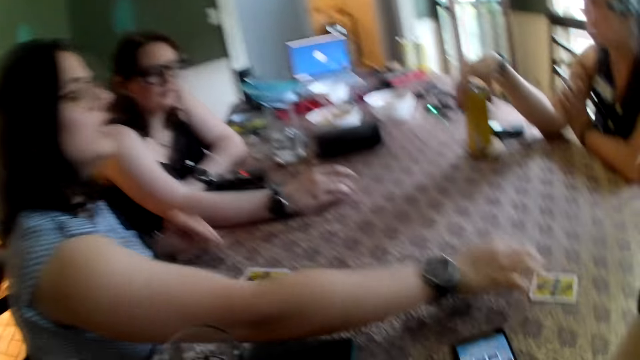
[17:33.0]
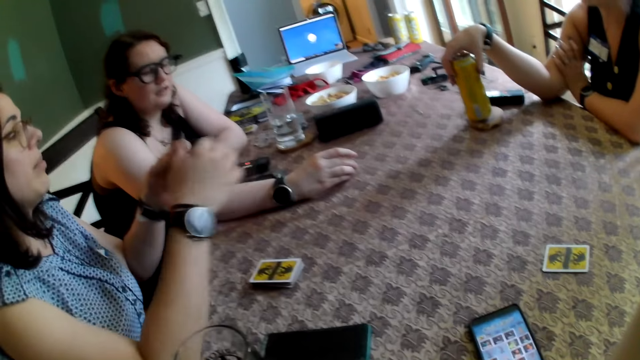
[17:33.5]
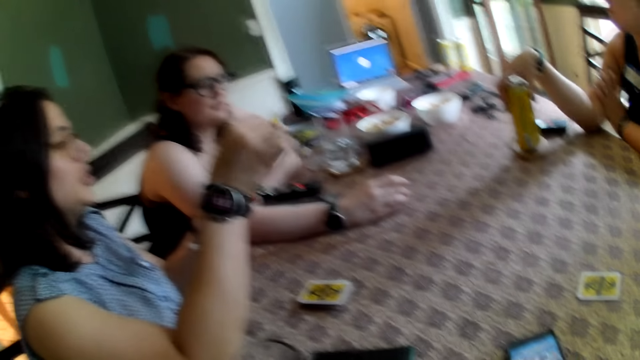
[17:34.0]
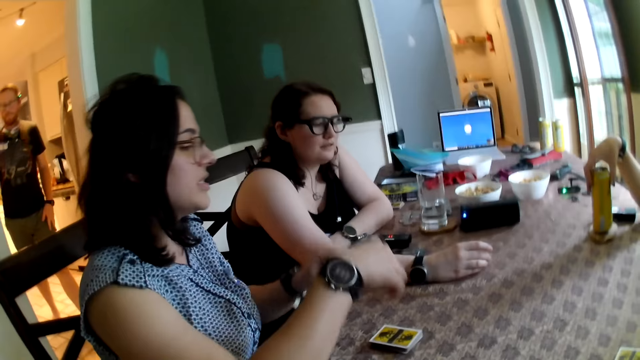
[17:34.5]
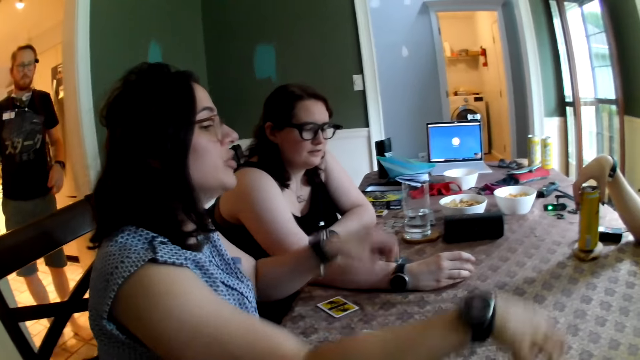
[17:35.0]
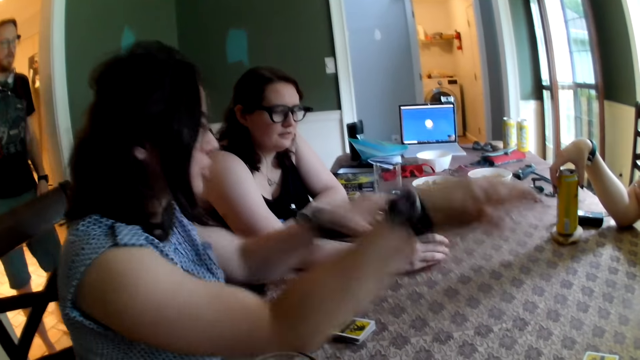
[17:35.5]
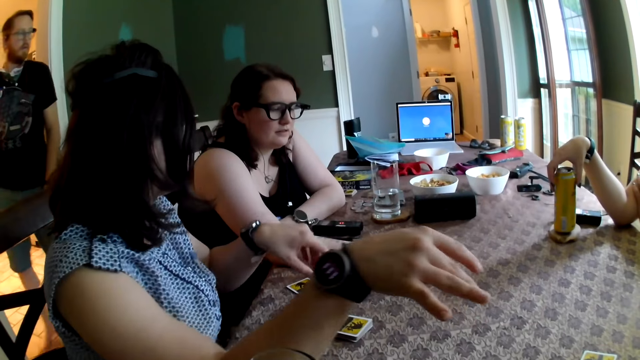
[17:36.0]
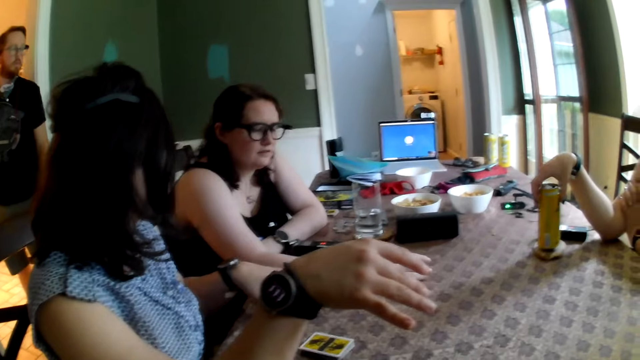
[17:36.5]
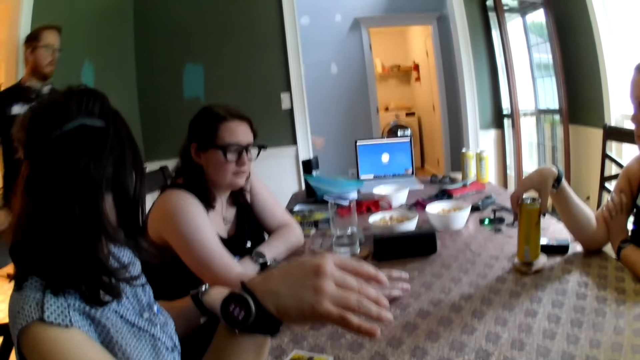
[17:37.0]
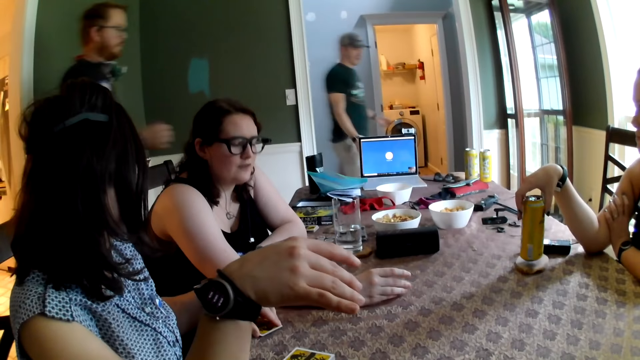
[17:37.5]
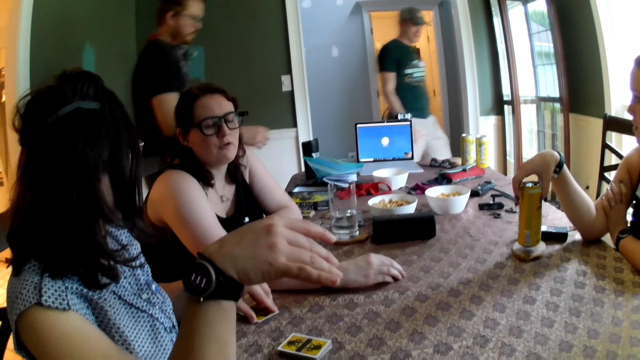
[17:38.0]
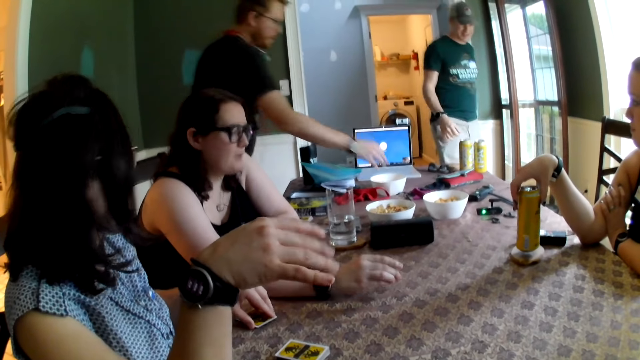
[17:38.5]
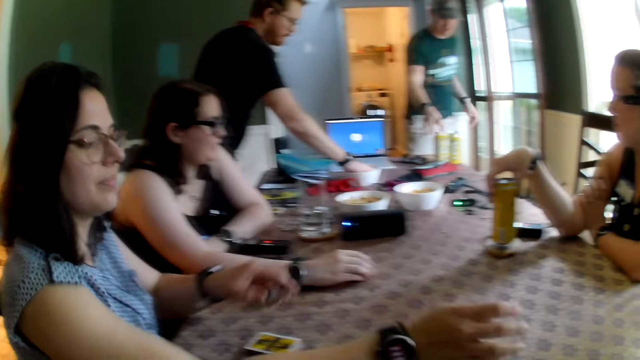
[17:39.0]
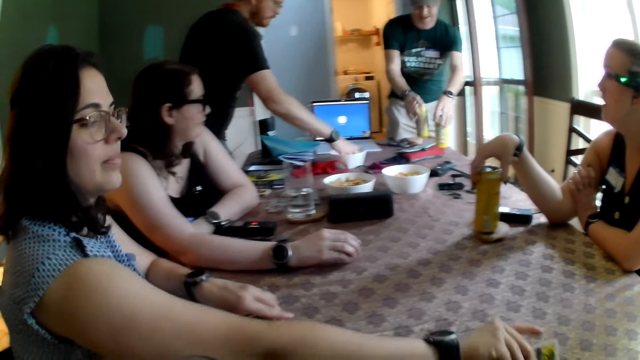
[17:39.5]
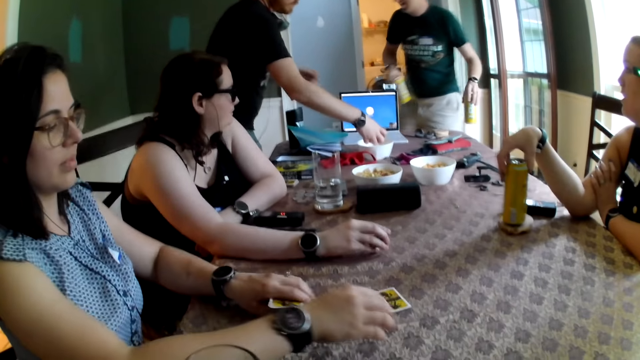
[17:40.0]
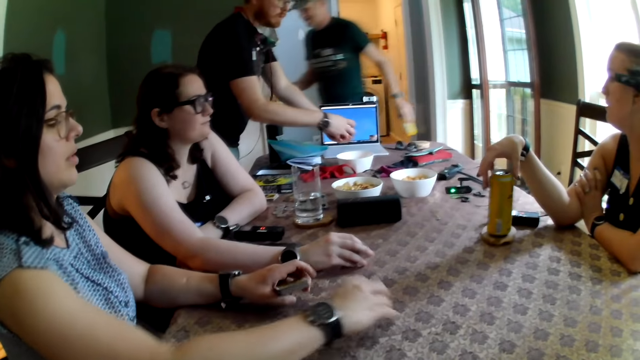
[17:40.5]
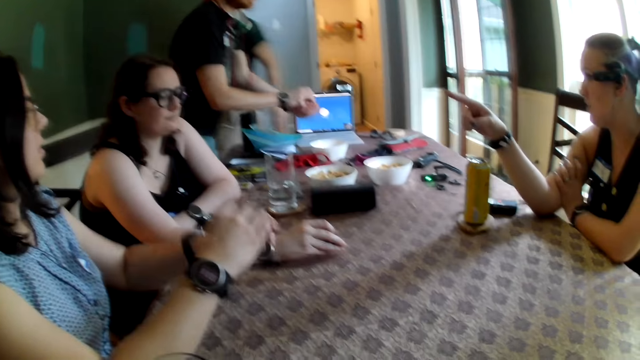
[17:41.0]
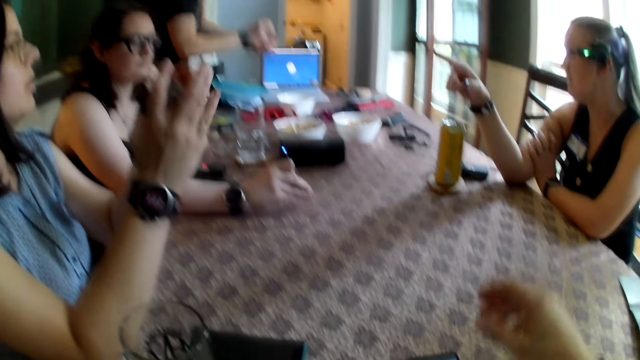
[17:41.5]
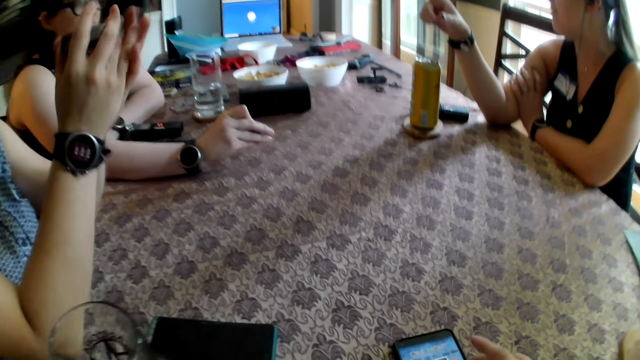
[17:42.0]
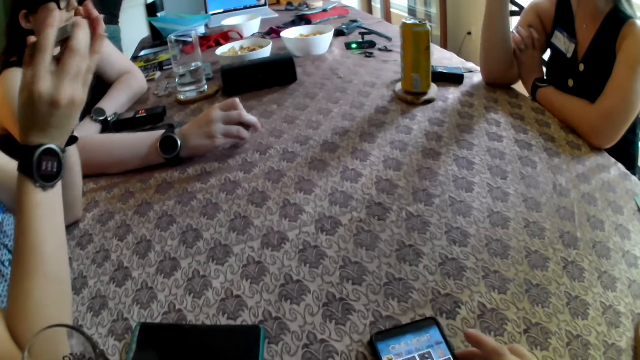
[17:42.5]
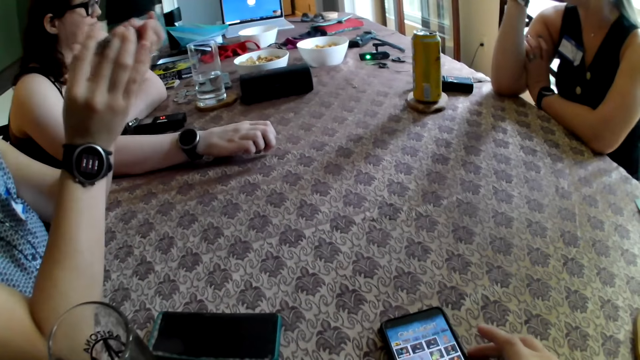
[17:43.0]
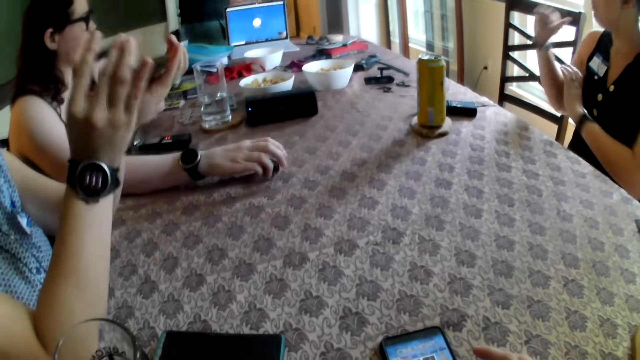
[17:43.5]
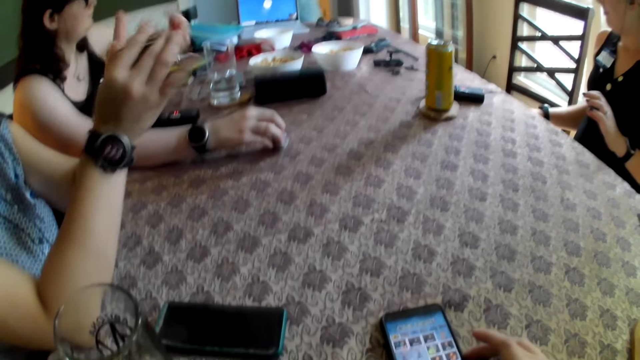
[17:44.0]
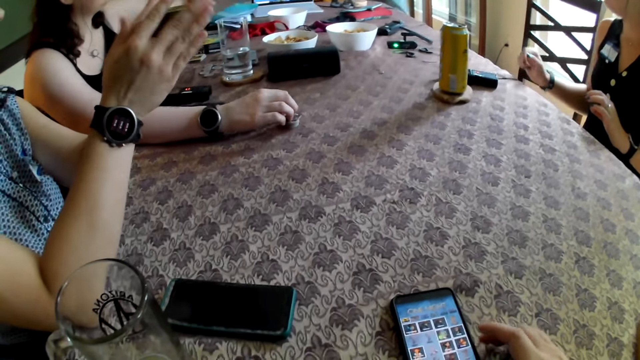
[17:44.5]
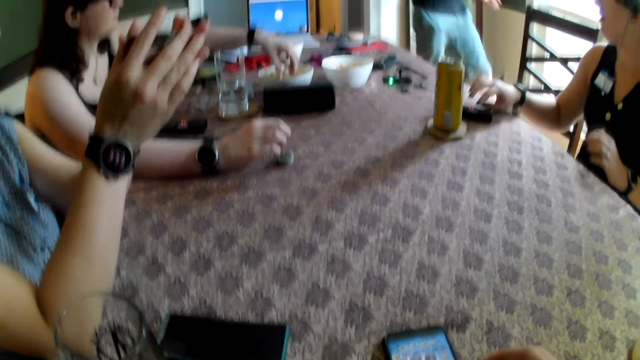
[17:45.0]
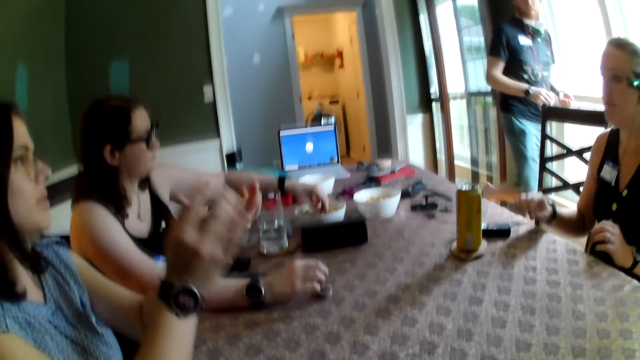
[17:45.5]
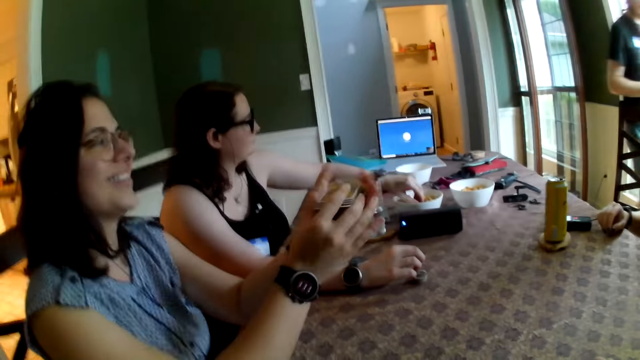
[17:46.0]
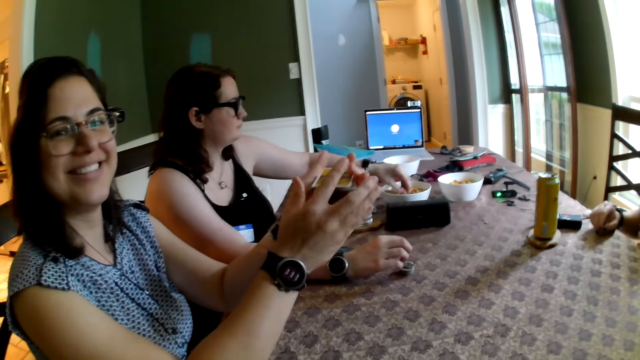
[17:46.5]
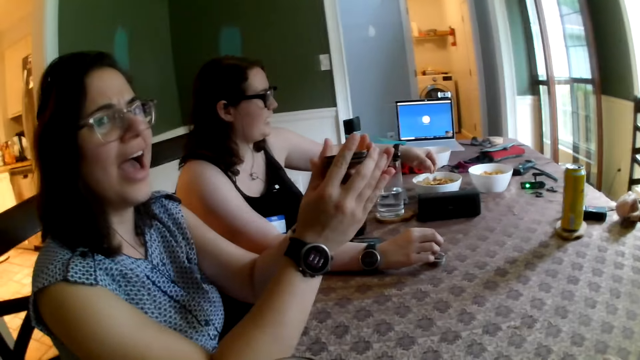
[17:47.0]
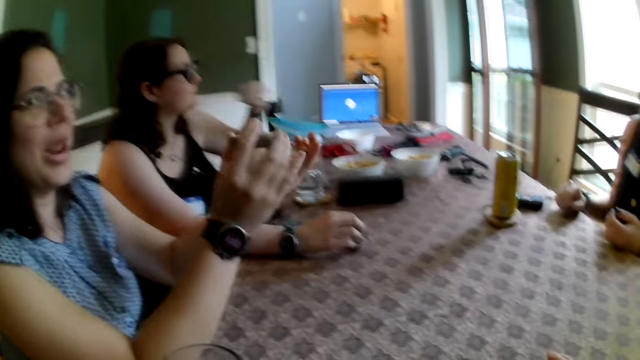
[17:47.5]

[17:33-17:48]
A woman drops the card in her right hand on the table. The woman talks to a girl. A man walks into the room from the kitchen. Another man walks into the kitchen. The first man picks a snack from the bowl on the table with his right hand. The other man picks up the can drinks on the table with both hands. The woman picks up the card on the table with both hands. The camera wearer talks. He touches the phone on the table with his right hand. The woman shuffles the cards in her hands.

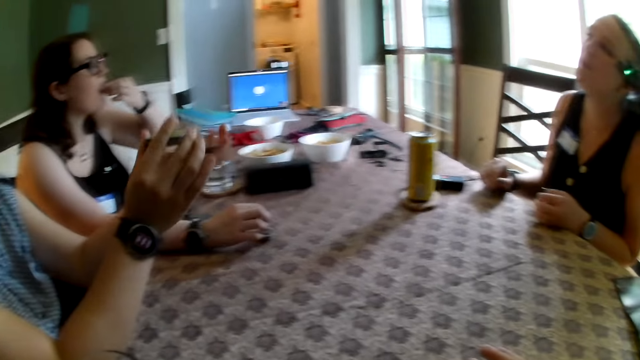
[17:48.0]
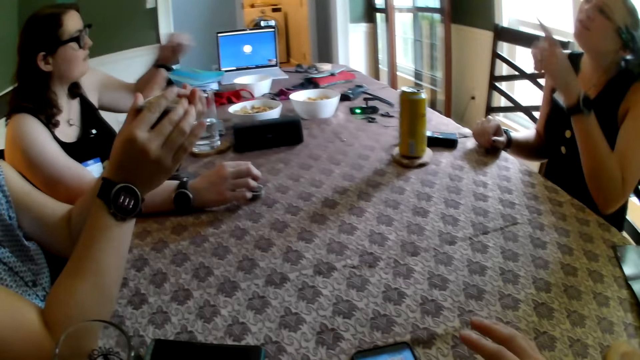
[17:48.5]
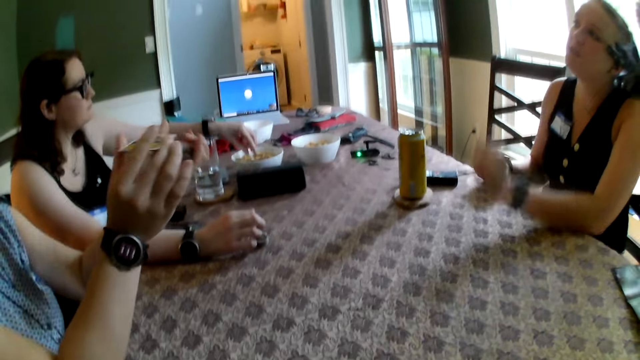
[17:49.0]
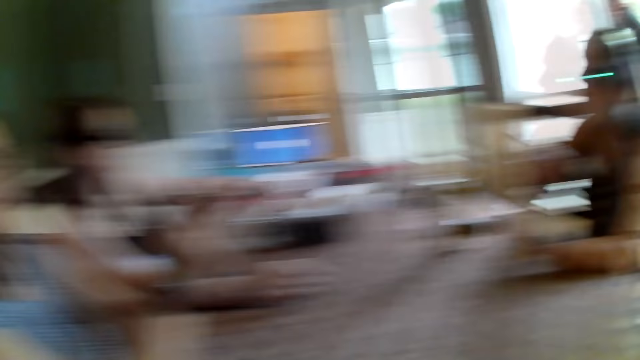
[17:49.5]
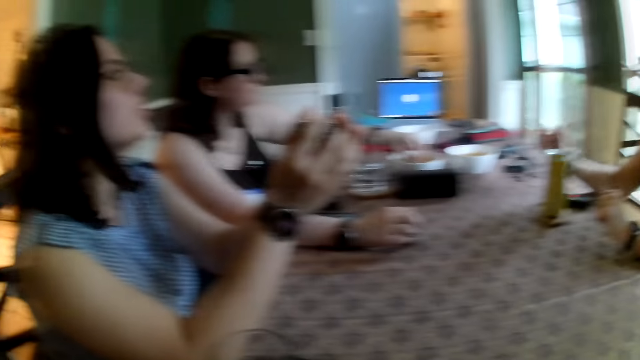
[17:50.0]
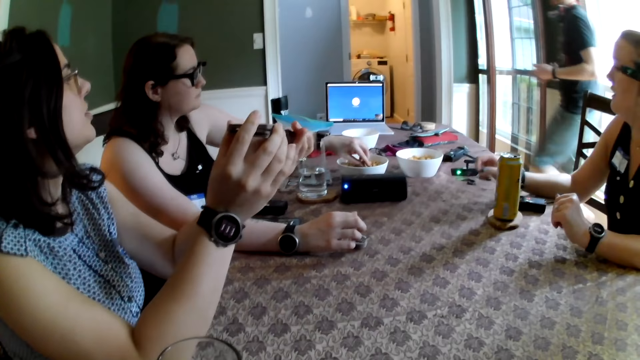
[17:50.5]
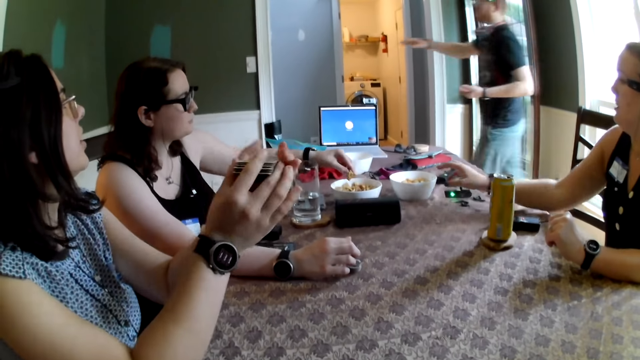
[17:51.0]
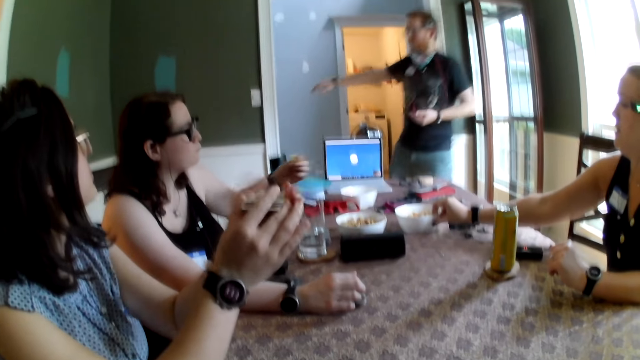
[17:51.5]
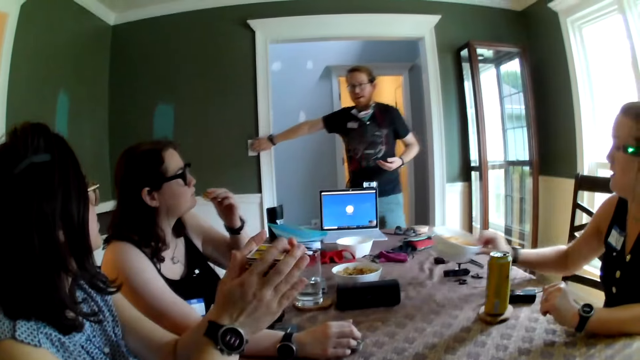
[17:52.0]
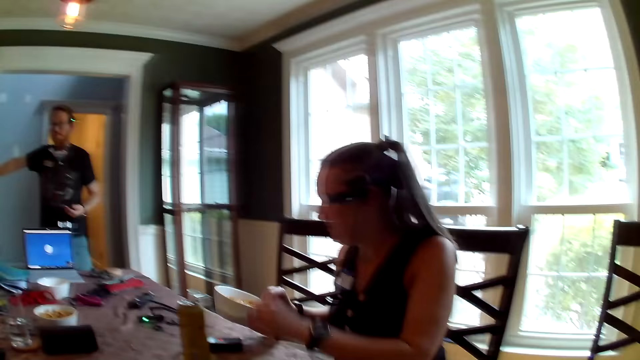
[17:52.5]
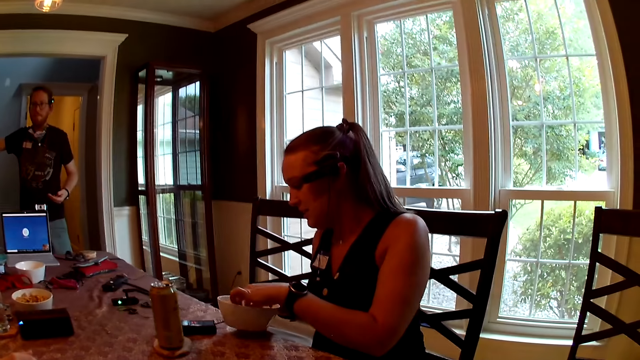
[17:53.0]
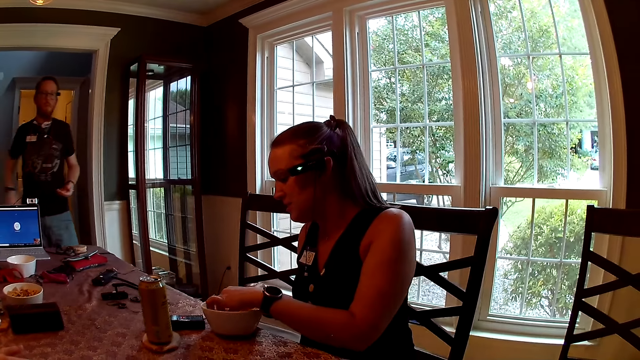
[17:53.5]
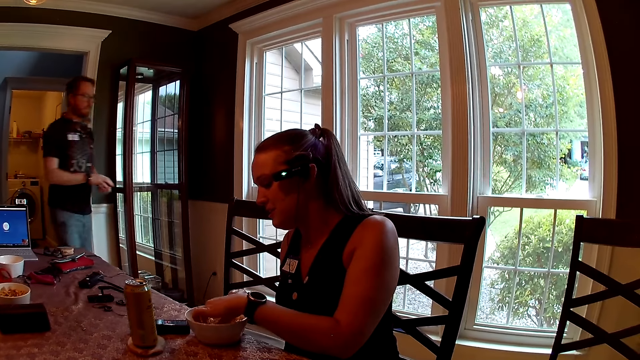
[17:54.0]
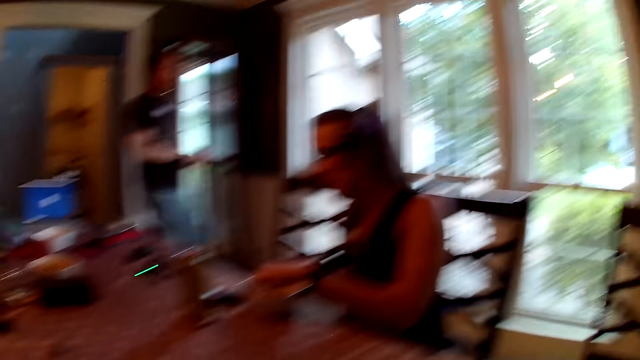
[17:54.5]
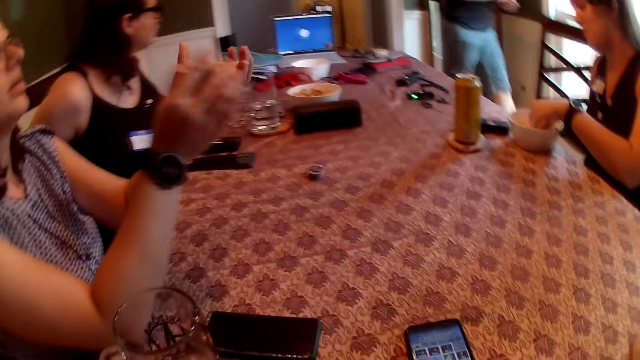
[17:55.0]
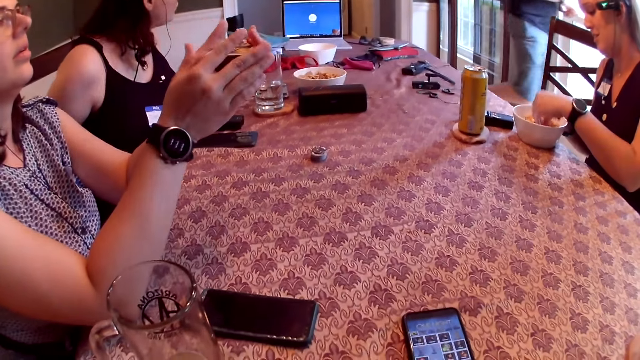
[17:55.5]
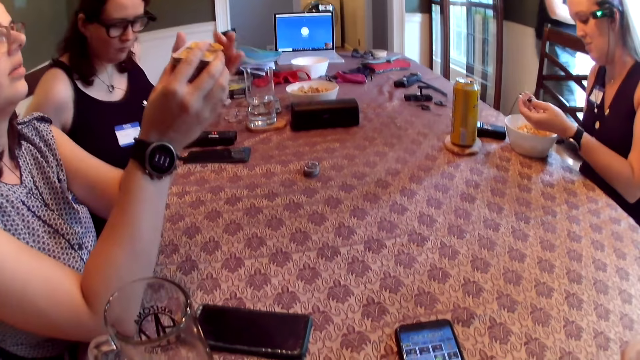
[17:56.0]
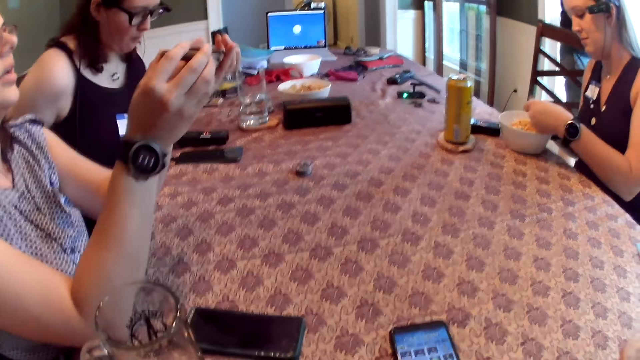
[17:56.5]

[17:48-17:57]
A woman picks up the bowl of snack on the table with her right hand. A man touches a switch on the wall with his right hand. The woman picks snack from the bowl with her right hand.
